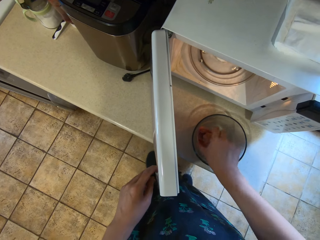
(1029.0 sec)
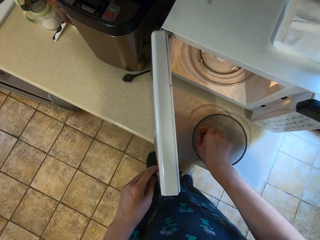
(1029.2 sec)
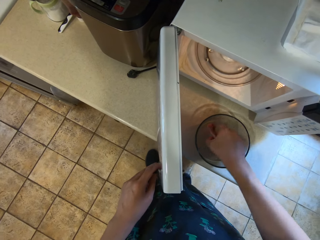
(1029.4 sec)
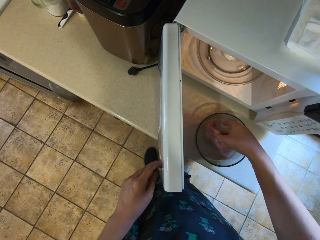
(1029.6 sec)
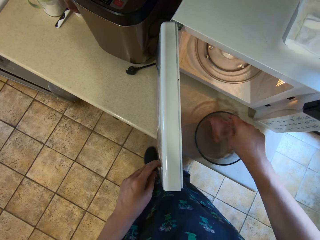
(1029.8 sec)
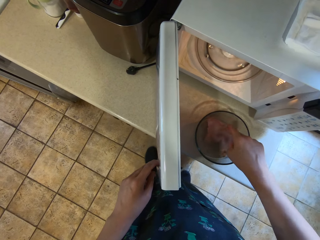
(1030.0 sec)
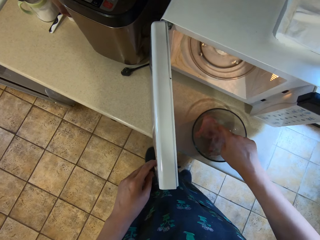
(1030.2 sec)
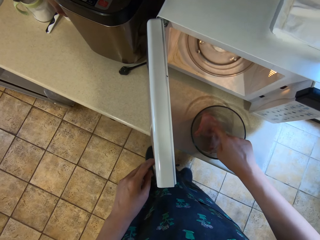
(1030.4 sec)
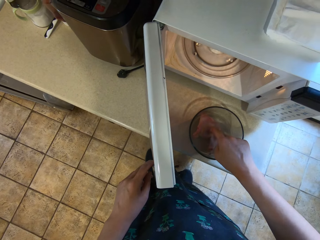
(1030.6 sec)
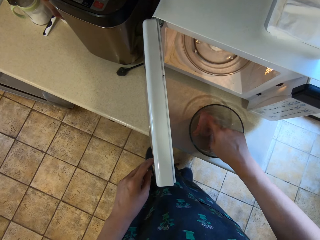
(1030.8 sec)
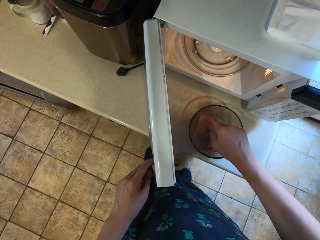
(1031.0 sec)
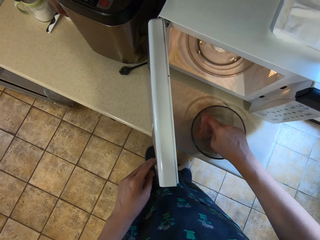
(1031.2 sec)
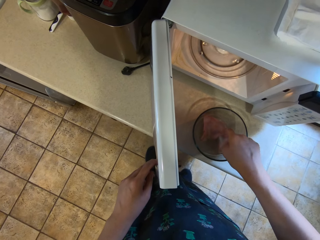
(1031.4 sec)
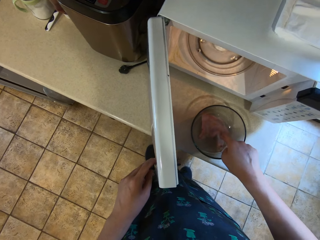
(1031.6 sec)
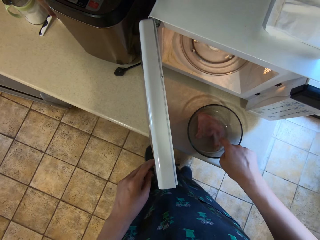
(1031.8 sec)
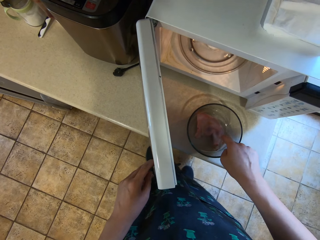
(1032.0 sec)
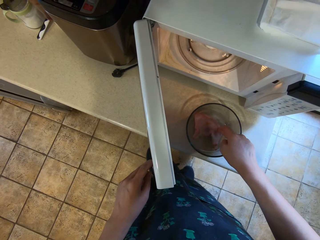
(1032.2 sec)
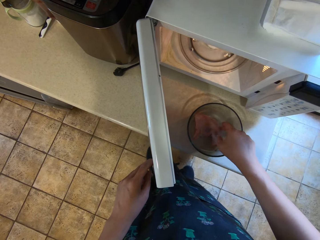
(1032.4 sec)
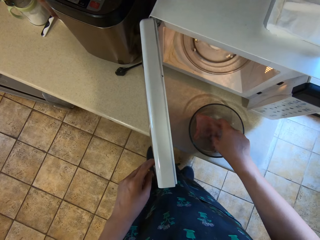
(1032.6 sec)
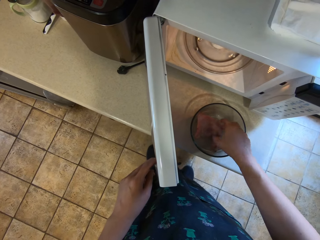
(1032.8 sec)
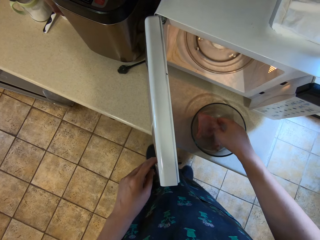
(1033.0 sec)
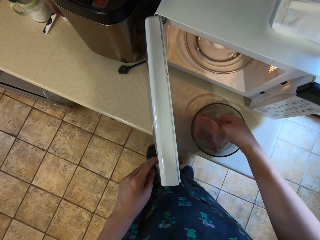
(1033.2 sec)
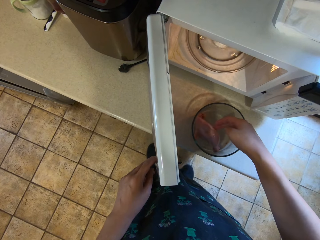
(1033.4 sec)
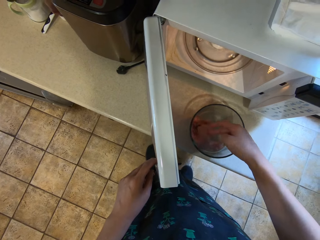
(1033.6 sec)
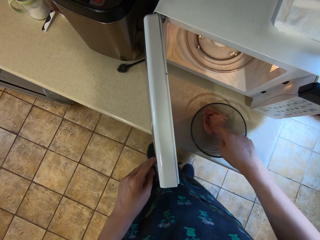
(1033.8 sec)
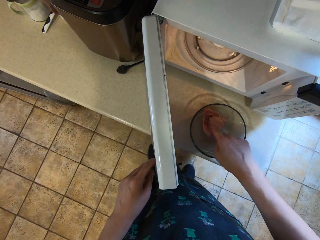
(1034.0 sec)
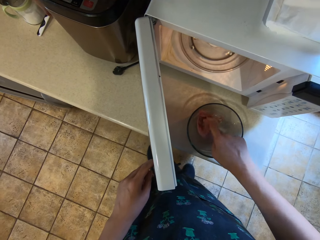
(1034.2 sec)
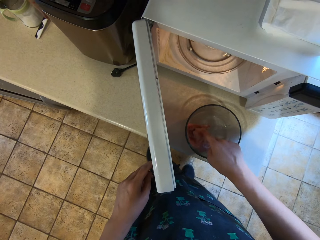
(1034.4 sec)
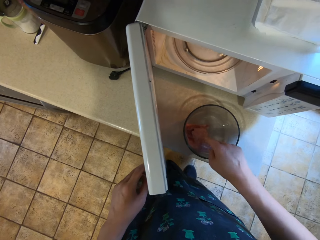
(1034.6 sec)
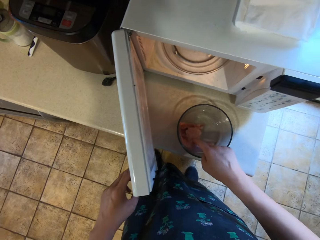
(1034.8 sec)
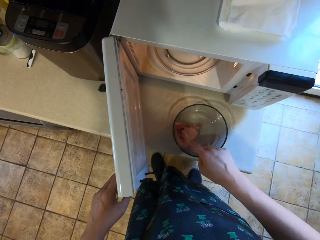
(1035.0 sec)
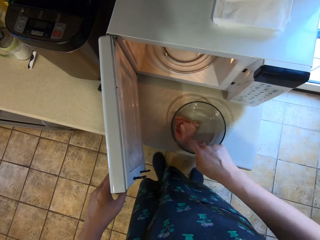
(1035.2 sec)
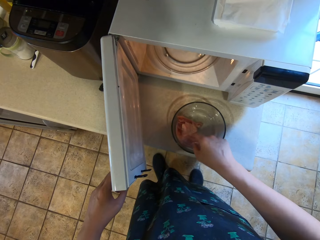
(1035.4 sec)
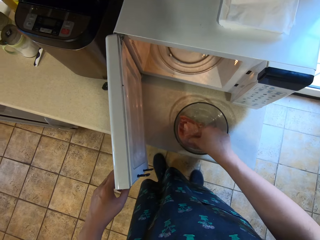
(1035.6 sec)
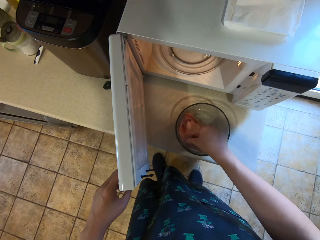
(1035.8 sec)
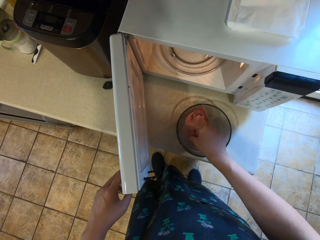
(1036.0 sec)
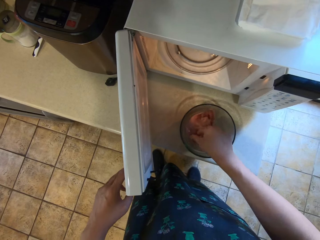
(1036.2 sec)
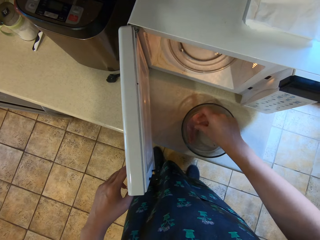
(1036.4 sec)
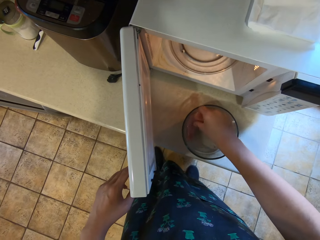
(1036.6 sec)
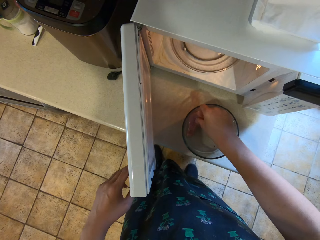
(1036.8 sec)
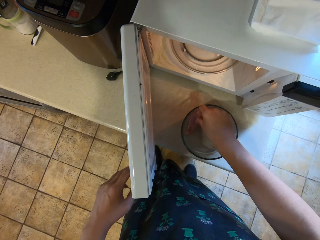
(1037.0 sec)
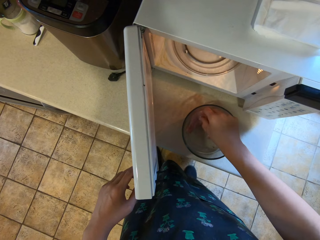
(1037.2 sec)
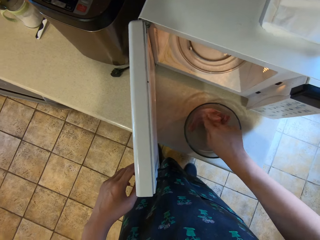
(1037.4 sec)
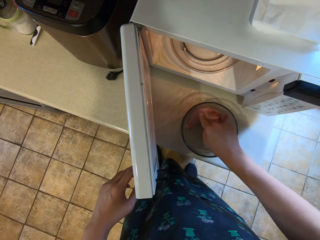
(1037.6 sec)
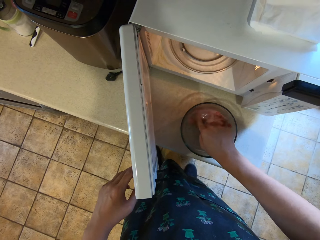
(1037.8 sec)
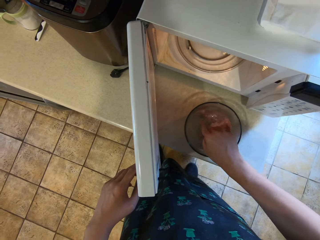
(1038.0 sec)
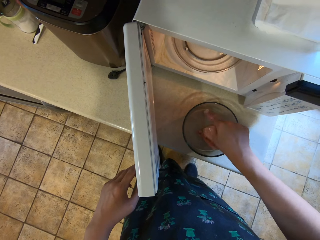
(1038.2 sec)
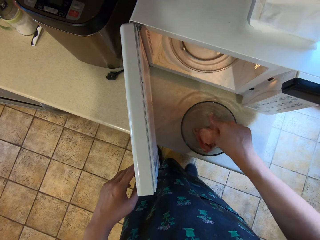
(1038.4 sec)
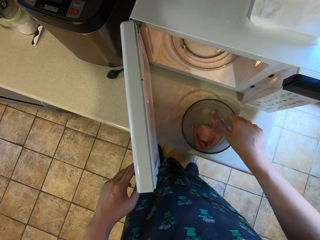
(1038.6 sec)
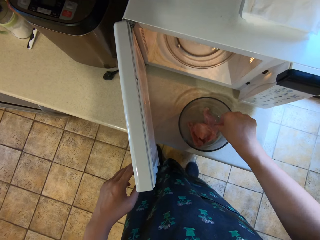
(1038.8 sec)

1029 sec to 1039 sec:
The camera wearer feels the meat in the bowl with his right hand.

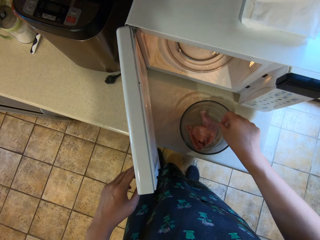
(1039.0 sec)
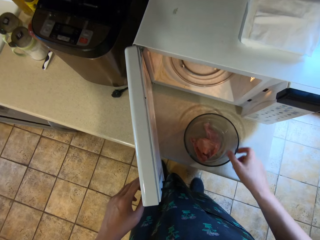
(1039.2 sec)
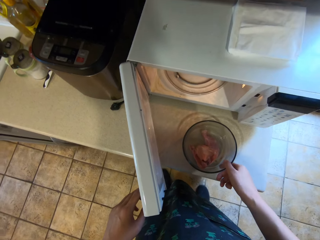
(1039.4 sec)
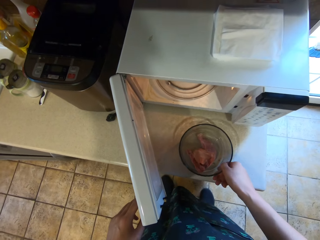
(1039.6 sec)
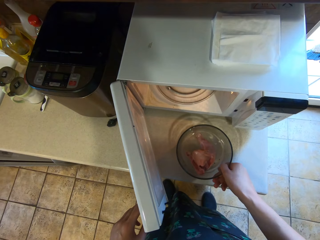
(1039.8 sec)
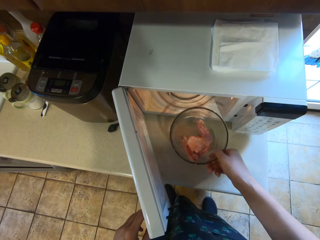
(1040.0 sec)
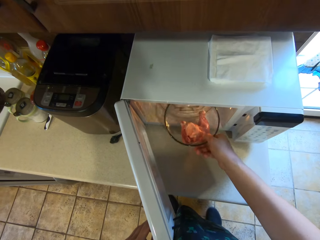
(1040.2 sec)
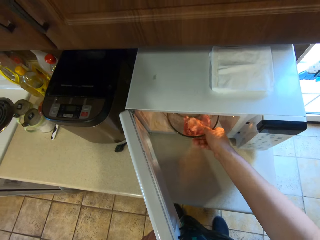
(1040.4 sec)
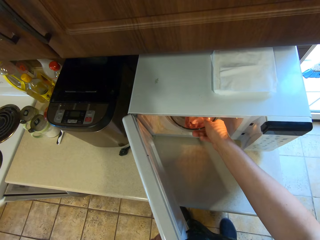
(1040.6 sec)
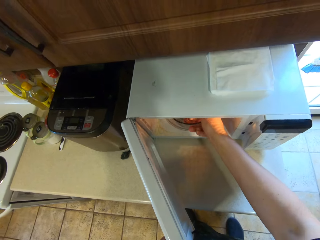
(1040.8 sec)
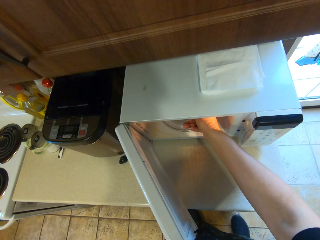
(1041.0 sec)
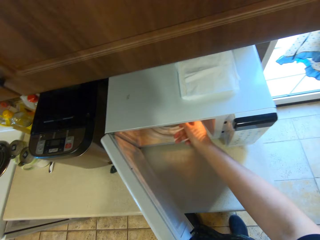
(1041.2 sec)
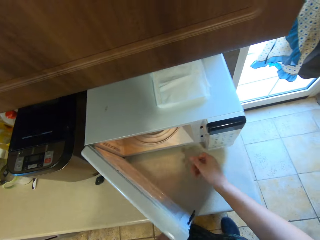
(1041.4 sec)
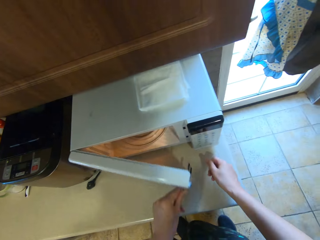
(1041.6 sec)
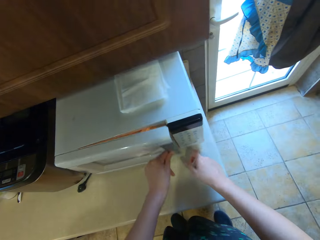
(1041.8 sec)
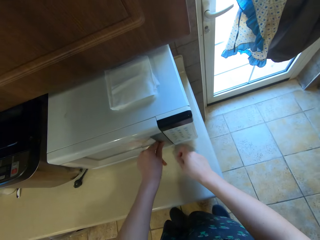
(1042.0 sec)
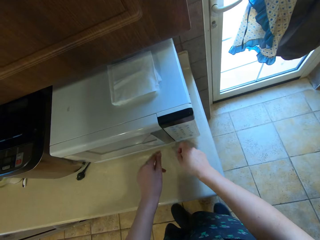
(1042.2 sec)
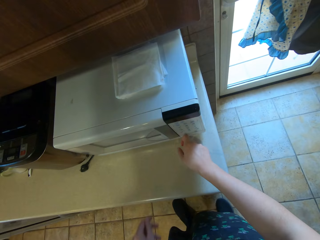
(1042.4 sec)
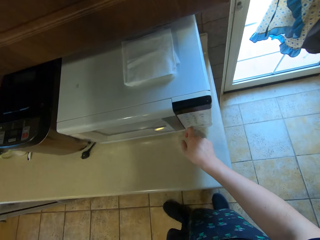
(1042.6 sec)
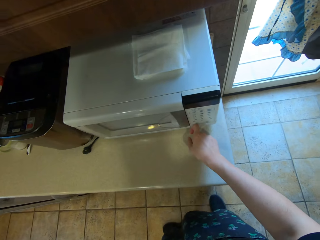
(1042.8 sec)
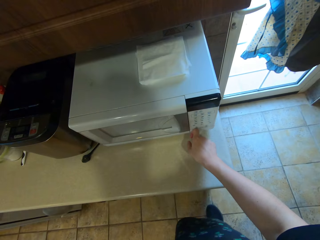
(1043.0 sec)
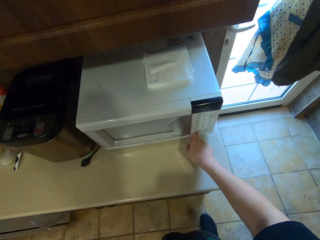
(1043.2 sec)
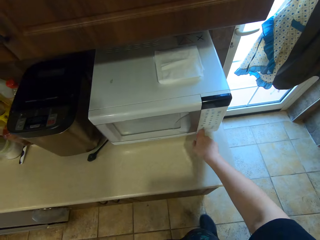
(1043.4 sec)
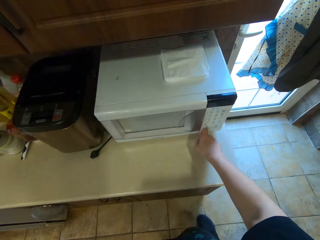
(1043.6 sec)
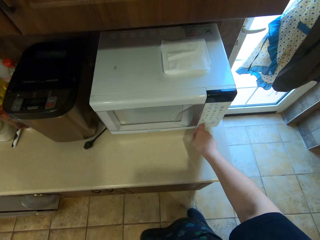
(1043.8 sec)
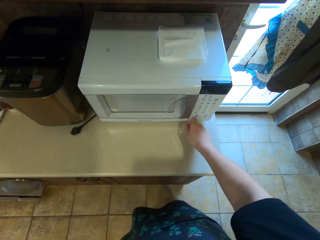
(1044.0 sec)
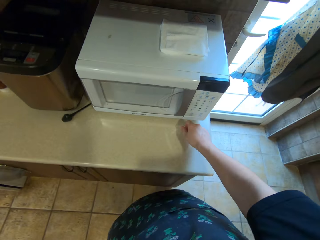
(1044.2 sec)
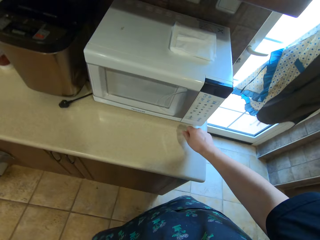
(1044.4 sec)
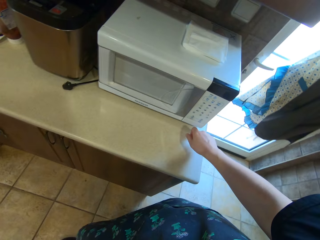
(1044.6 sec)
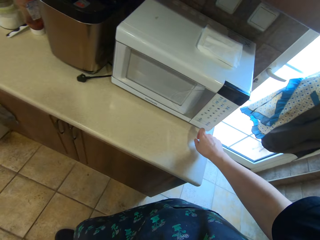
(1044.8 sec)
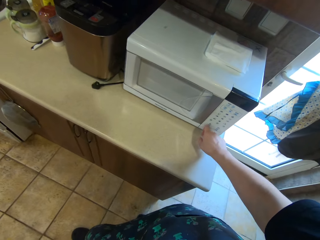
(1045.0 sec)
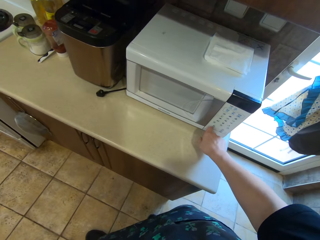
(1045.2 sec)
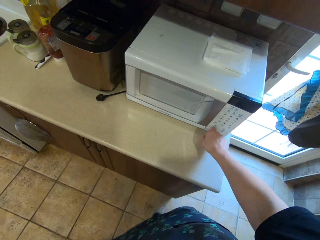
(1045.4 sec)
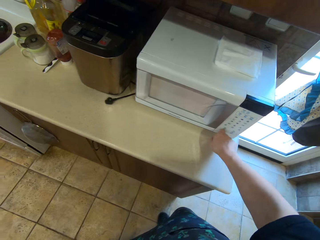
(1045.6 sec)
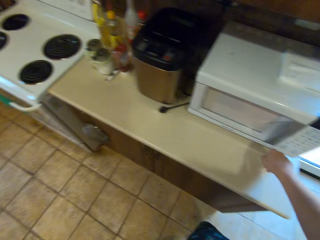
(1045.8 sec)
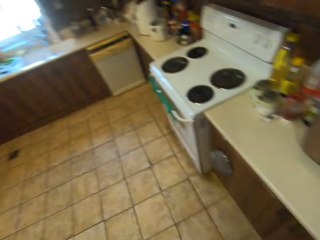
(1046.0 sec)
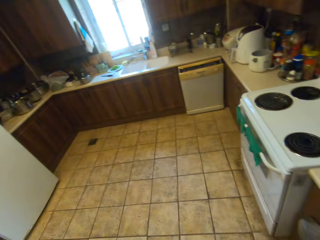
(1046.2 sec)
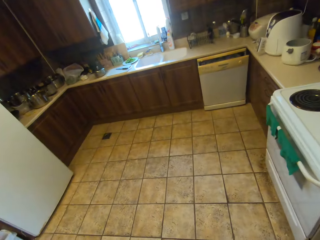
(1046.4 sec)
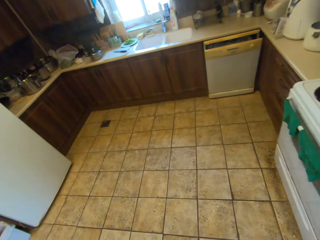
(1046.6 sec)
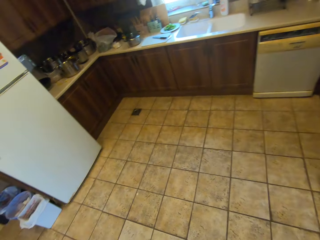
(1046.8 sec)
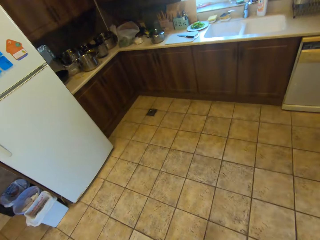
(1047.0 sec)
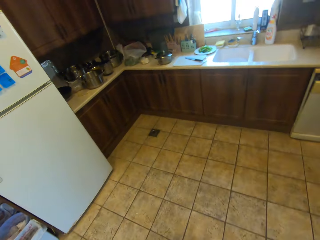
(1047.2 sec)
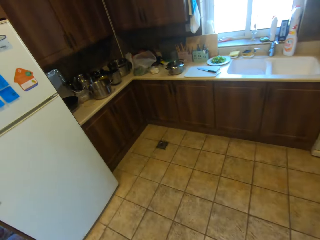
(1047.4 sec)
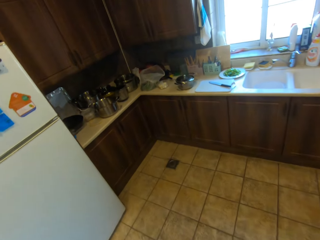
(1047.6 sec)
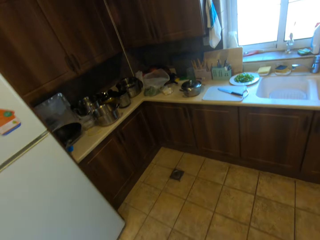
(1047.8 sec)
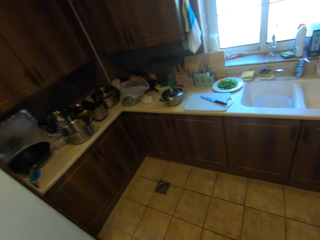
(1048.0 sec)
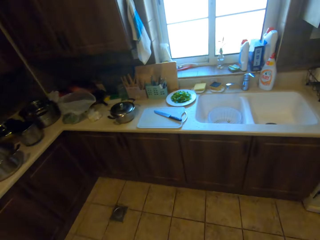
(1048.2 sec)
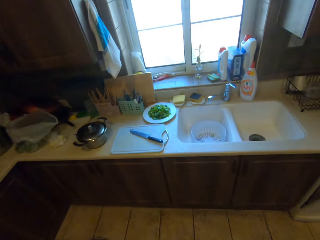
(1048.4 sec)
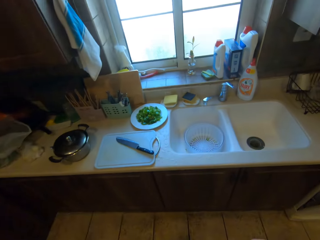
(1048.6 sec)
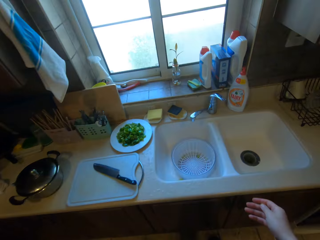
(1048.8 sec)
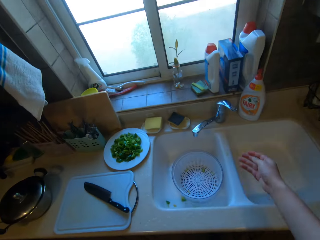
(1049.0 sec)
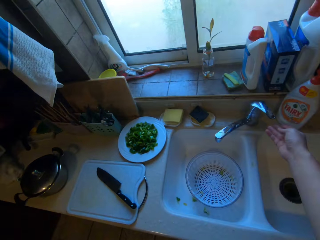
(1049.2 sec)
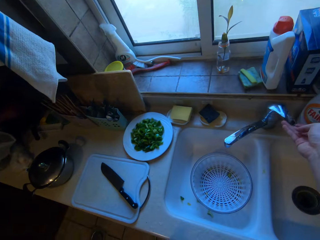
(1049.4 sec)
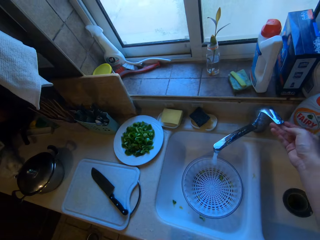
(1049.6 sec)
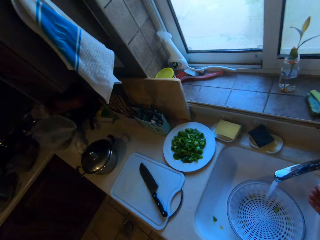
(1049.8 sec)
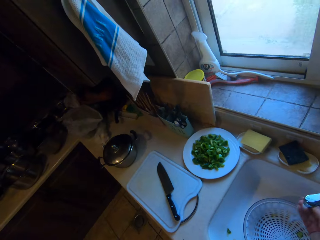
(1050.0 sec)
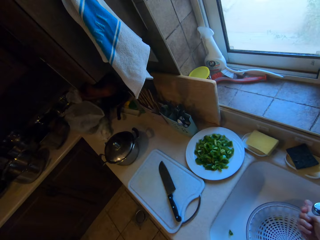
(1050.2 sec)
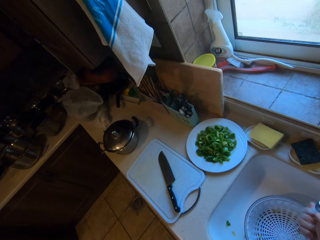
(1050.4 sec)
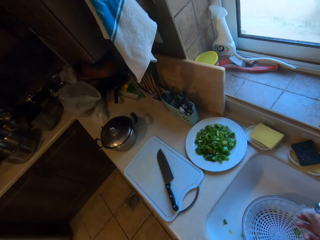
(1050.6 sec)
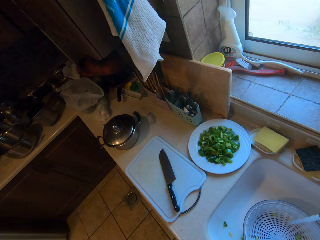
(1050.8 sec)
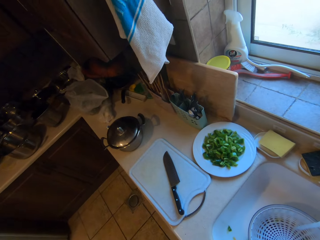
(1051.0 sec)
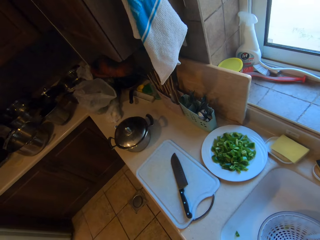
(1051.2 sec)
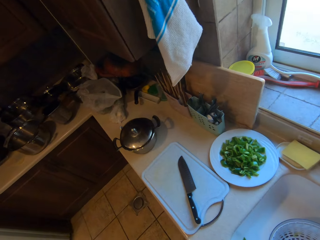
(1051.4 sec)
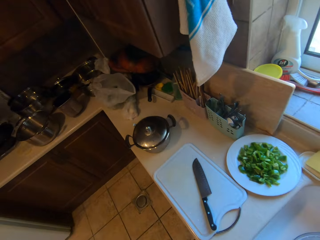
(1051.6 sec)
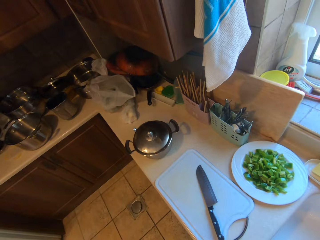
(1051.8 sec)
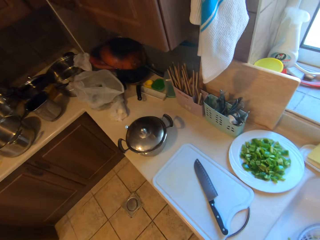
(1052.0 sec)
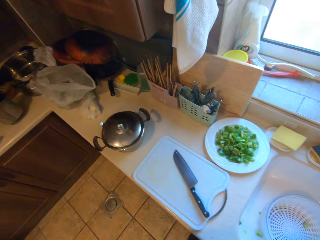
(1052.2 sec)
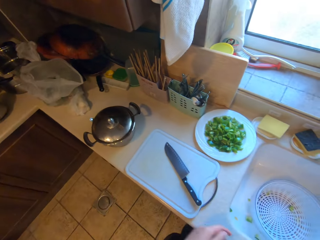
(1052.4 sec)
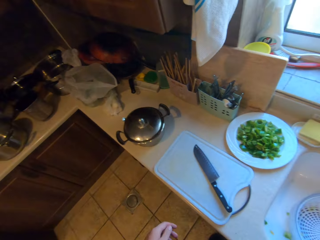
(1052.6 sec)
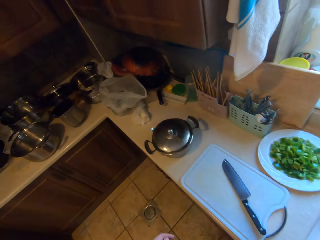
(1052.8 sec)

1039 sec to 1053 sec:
The camera wearer puts the bowl of meat into the microwave with his right hand. He closes the microwave with his left hand. He looks around. He operates the microwave with his right hand. He walks towards the kitchen sink. He opens the tap with his right hand. He rinses his right hand. He closes the tap.
